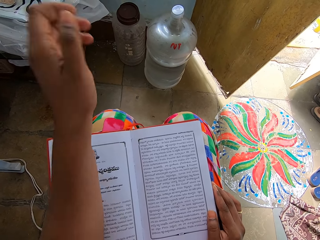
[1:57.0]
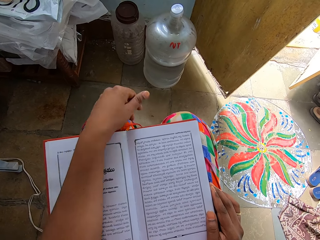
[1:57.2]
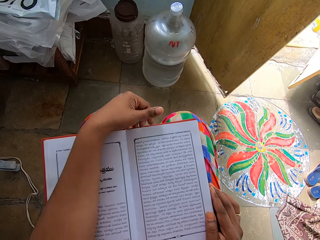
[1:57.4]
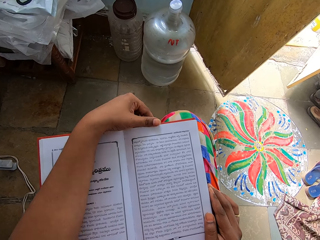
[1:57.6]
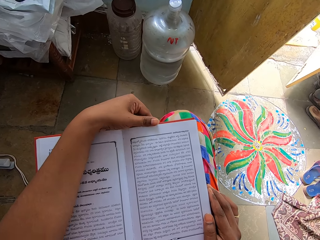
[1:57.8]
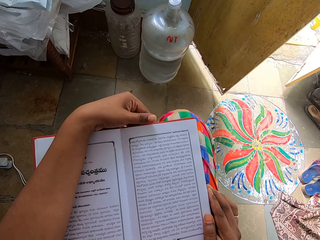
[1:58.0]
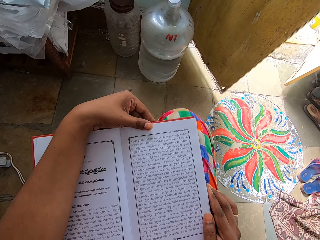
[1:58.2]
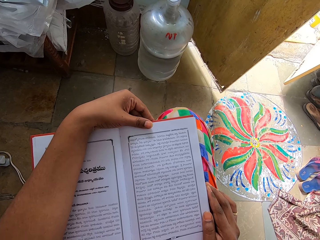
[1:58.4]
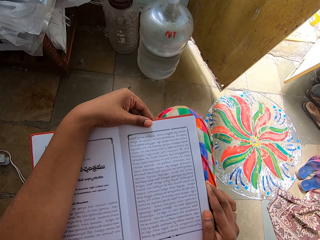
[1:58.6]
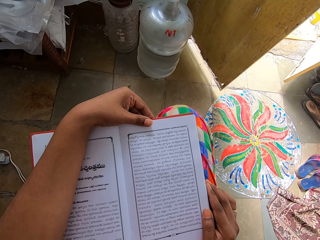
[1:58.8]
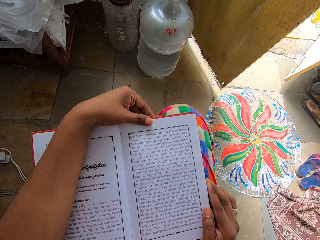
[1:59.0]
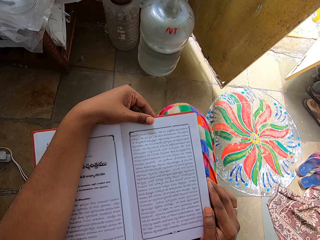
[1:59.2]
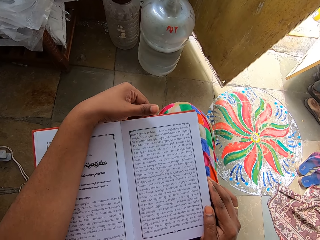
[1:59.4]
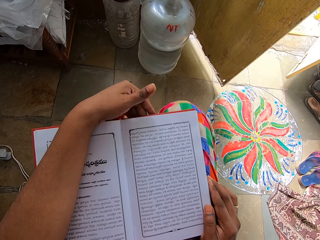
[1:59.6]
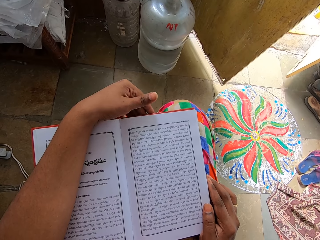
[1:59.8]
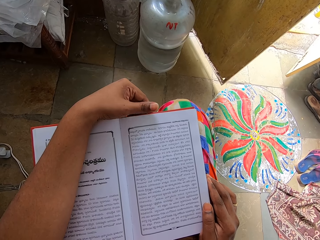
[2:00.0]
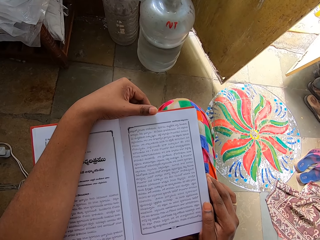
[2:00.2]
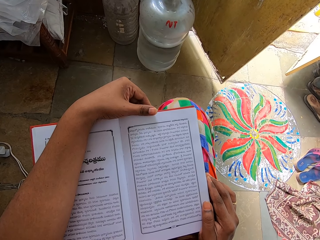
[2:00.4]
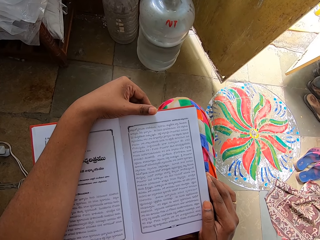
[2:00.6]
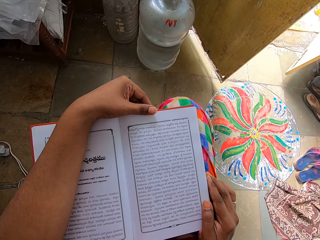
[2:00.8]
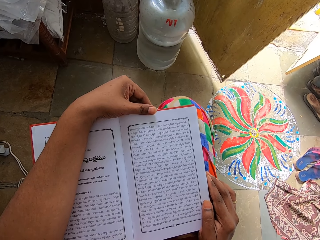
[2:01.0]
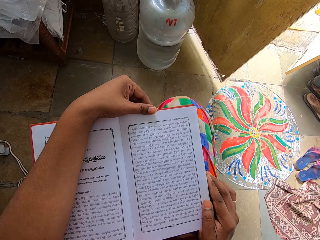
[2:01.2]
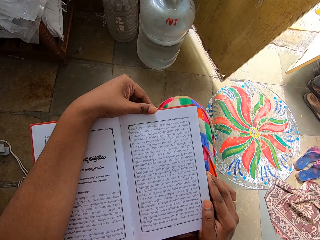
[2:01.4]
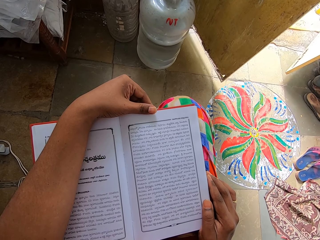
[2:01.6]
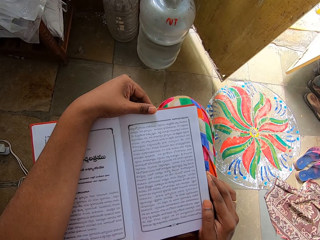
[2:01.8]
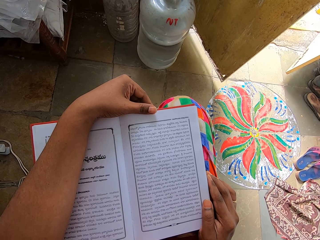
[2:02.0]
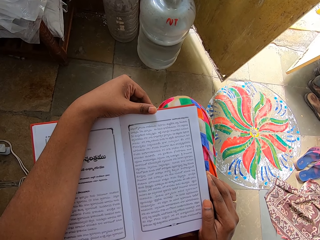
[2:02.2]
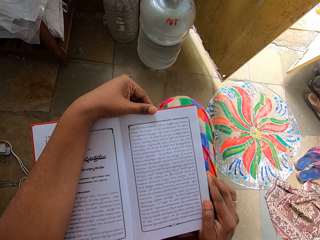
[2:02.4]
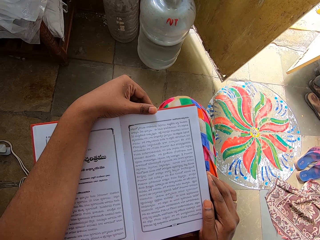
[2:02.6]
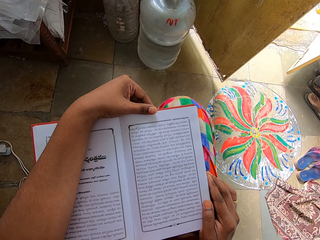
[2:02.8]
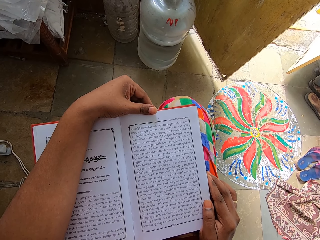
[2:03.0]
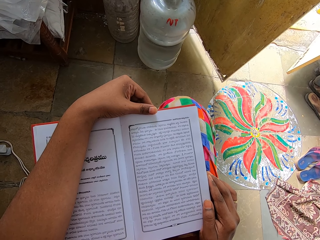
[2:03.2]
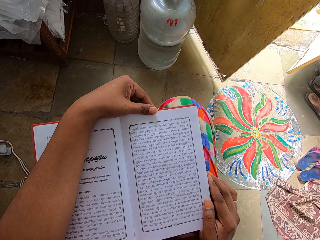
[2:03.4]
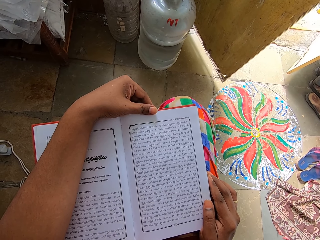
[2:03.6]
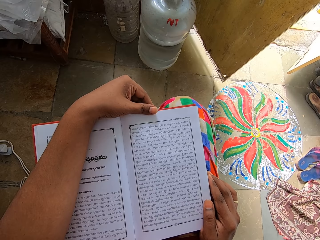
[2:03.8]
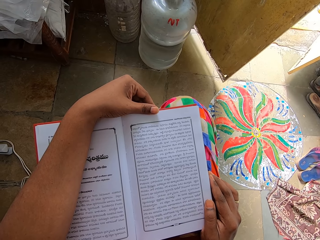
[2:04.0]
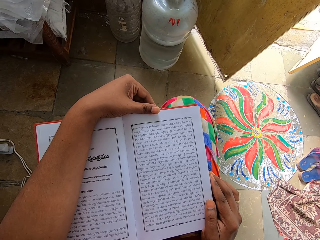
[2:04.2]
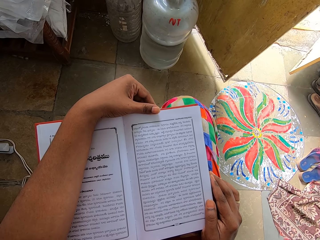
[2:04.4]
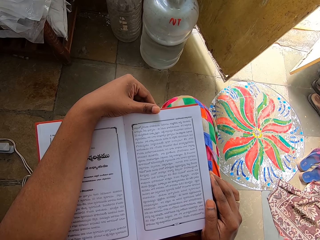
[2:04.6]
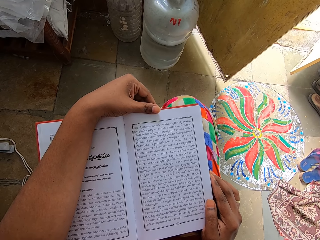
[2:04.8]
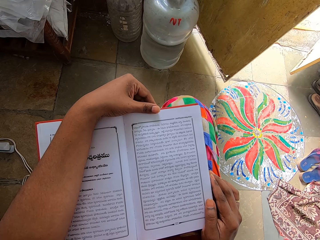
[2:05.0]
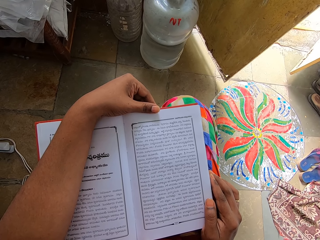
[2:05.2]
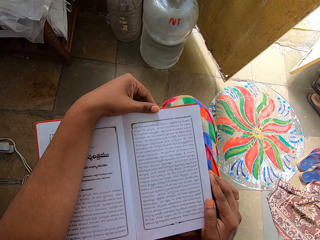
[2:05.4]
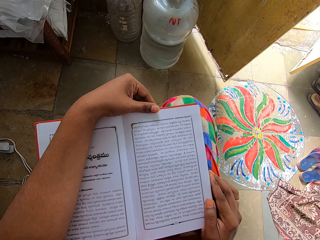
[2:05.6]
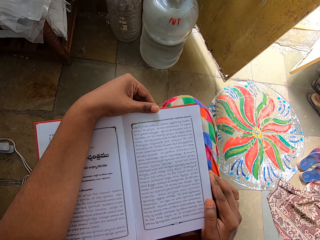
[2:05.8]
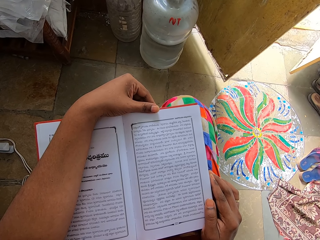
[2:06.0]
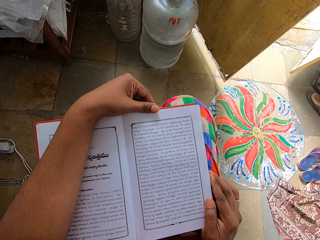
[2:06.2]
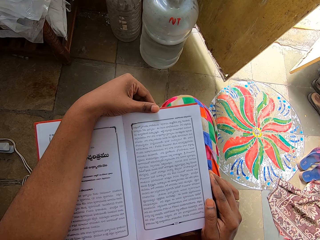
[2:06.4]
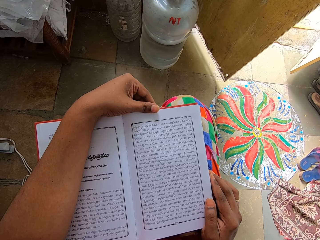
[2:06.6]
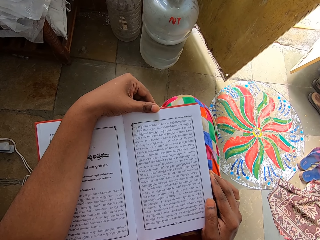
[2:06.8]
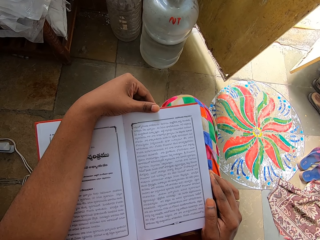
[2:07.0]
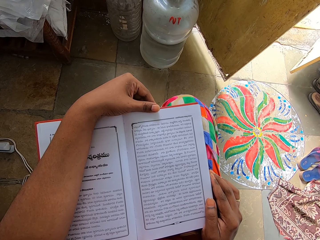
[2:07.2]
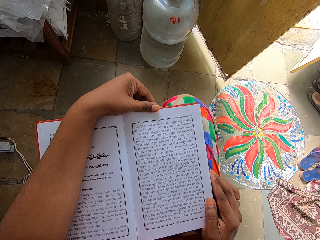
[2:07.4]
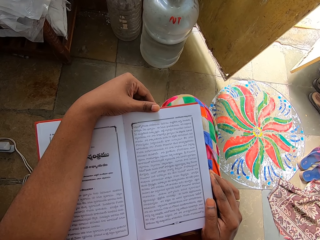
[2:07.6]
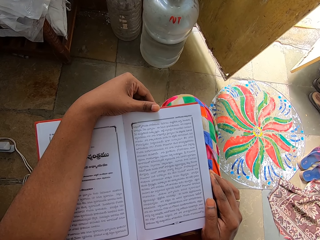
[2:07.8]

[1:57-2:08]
The camera wearer holds the book with both hands. They read the book.

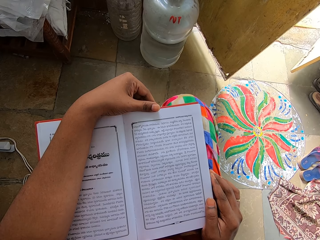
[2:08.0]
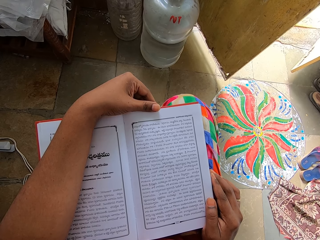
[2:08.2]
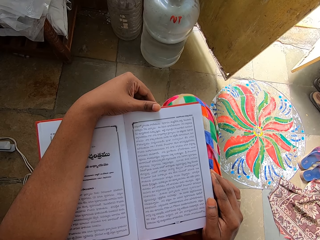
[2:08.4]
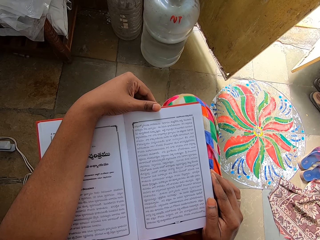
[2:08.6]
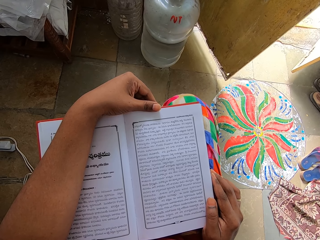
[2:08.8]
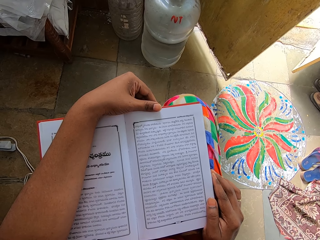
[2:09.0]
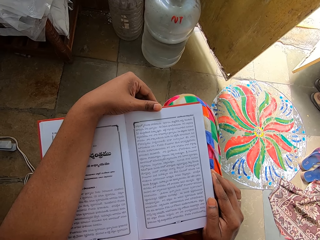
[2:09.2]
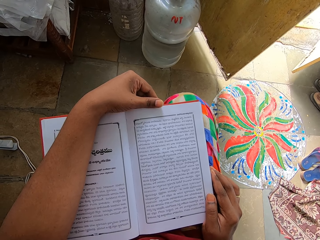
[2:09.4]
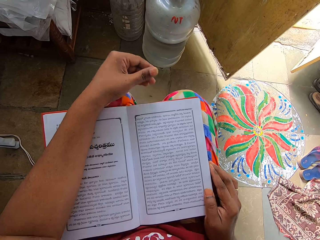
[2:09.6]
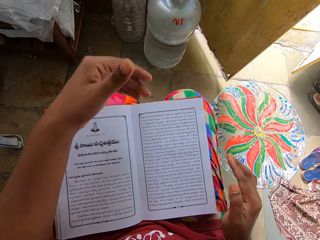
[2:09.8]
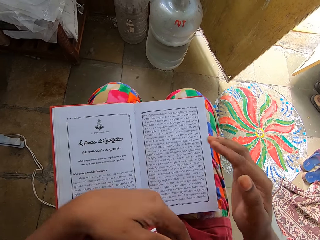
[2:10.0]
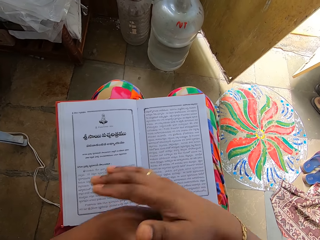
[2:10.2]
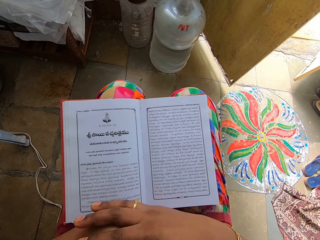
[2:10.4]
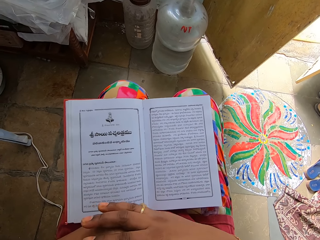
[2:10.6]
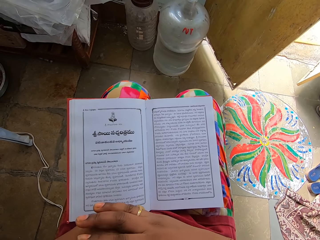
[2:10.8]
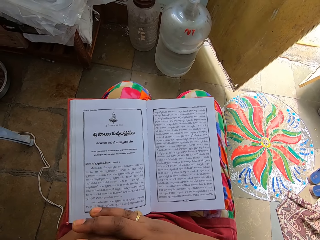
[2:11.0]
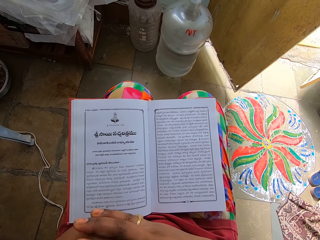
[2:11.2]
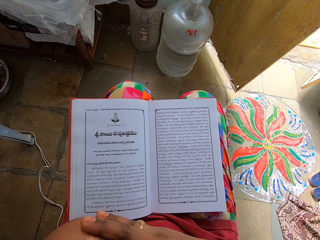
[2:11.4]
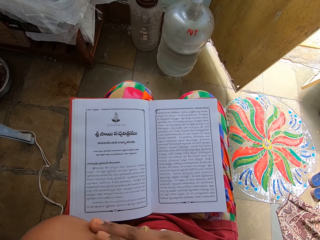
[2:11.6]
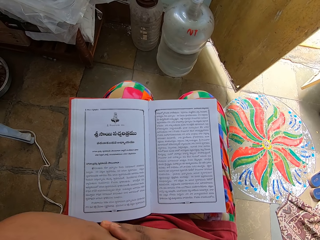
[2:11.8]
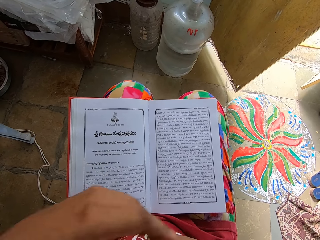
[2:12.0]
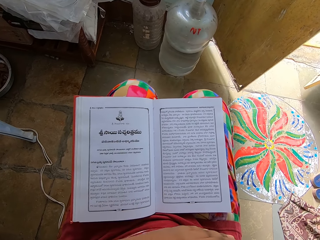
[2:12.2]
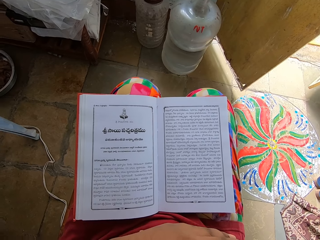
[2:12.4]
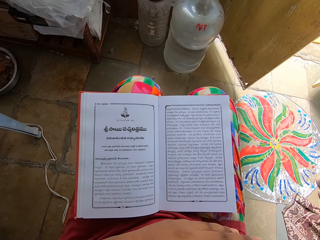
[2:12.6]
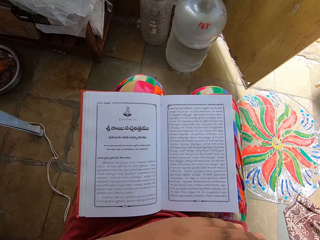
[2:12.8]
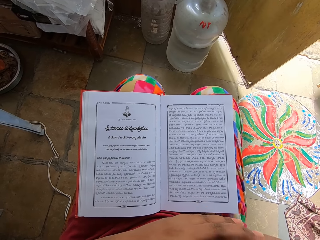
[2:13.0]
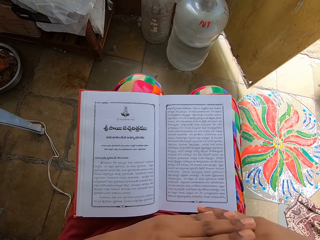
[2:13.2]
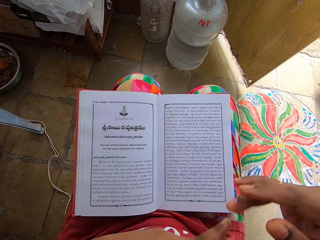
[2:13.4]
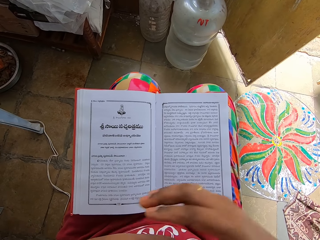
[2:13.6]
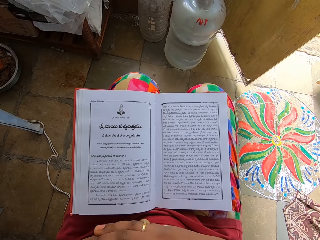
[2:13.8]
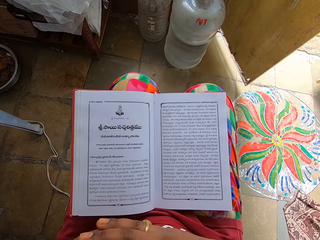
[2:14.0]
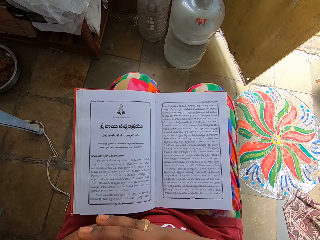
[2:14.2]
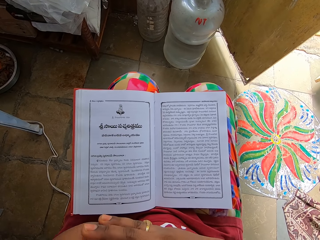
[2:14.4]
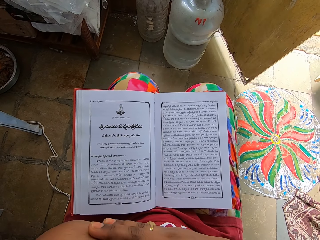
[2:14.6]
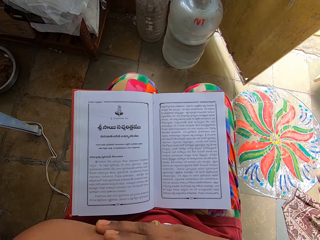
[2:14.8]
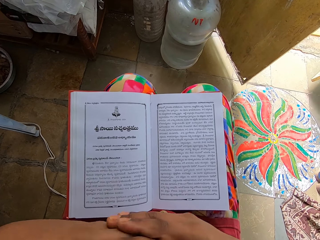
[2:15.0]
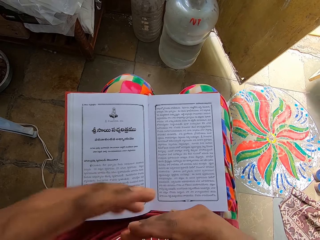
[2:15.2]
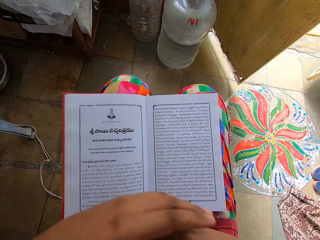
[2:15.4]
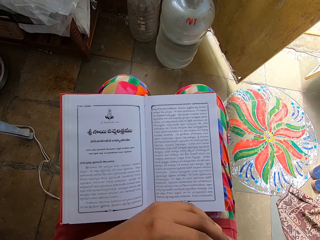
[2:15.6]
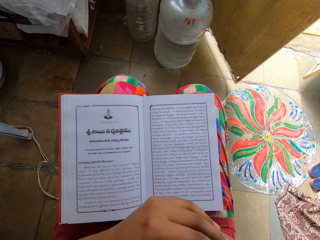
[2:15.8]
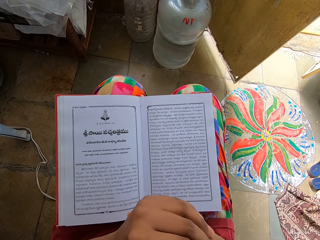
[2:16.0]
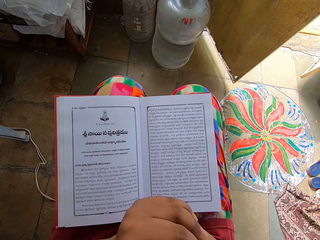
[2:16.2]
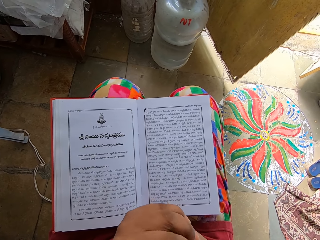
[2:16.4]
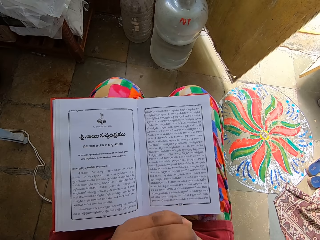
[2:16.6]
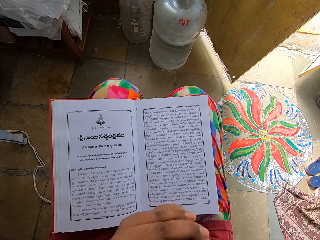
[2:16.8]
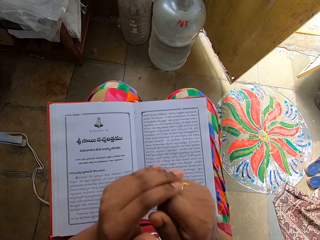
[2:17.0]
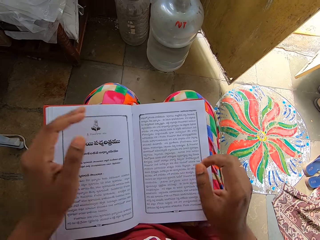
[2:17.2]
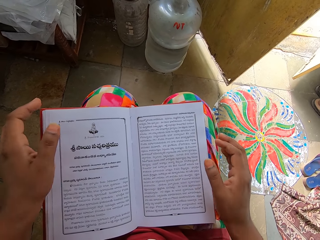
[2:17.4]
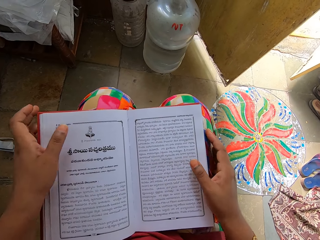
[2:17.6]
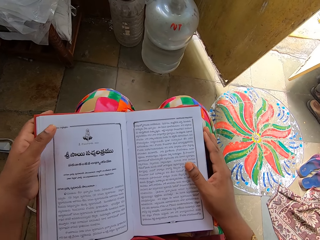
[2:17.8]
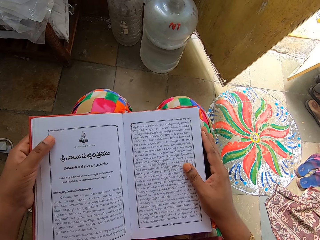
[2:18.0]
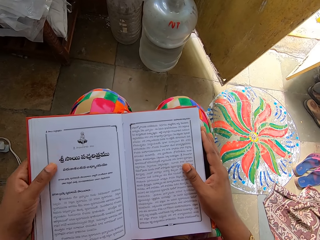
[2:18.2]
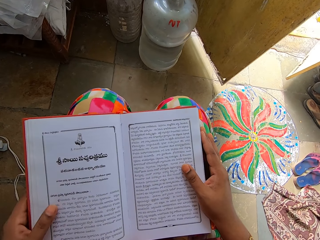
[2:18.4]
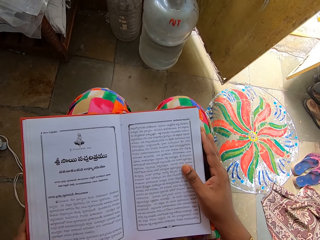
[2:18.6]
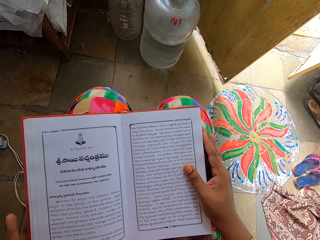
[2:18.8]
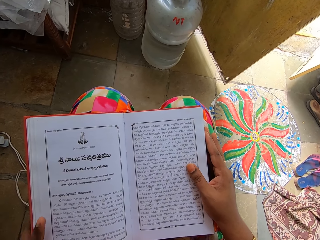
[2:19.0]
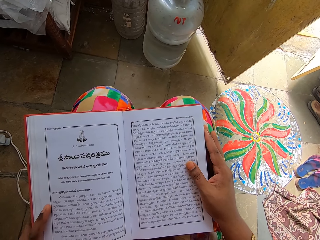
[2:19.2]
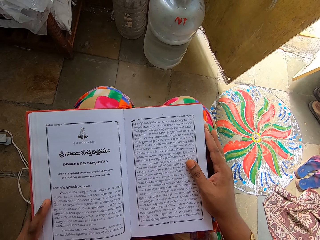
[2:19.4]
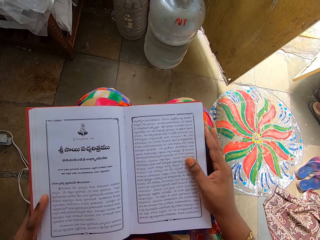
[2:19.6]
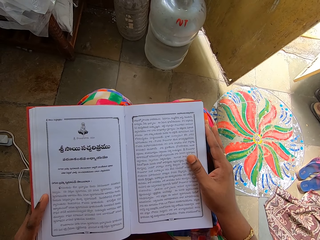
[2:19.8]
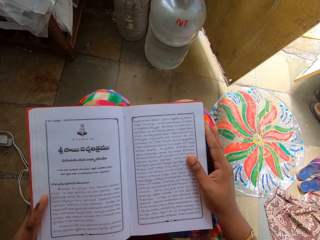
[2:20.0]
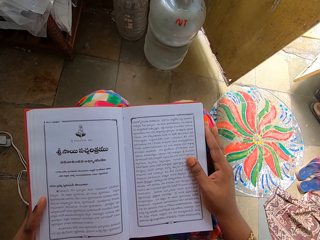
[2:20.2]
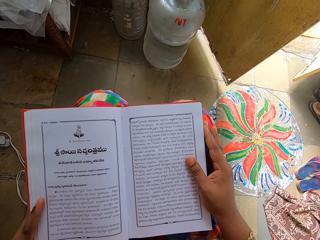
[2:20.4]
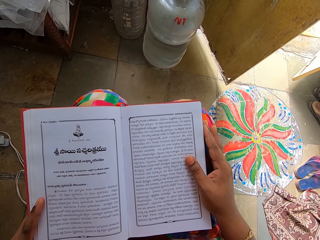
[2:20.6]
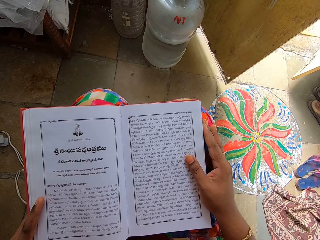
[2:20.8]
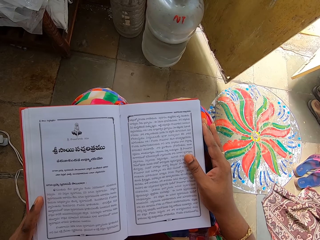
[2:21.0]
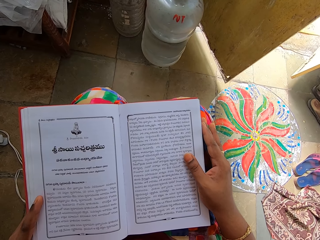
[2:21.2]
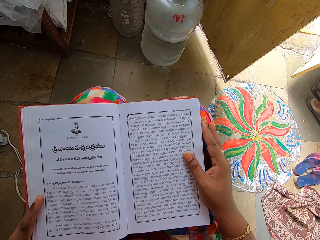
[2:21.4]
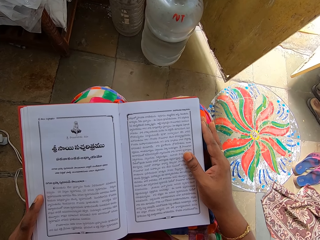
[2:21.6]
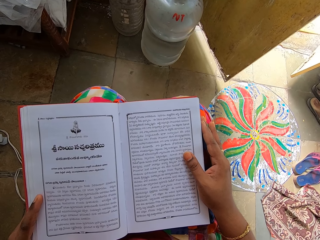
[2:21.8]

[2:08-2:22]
The camera wearer puts the hands together. They hold the book with both hands. They read the book.
